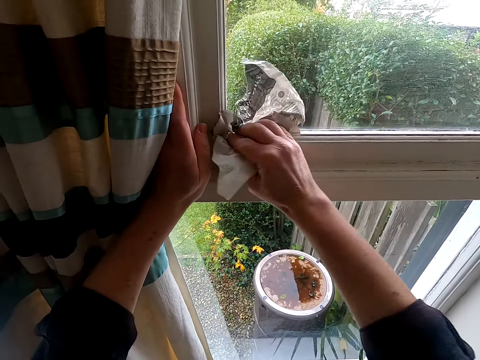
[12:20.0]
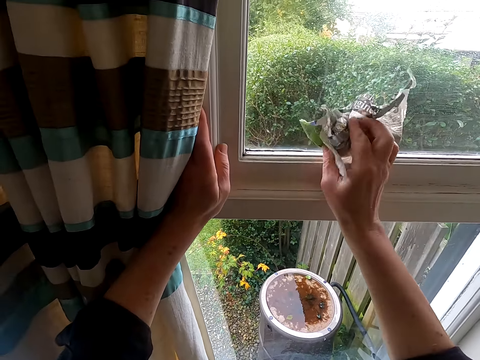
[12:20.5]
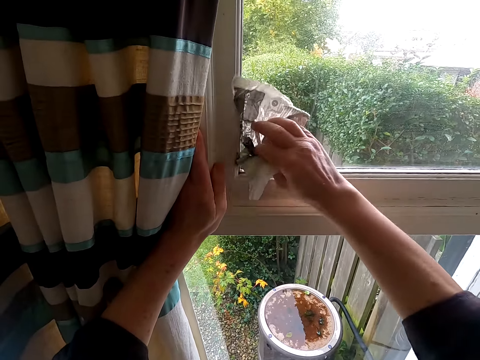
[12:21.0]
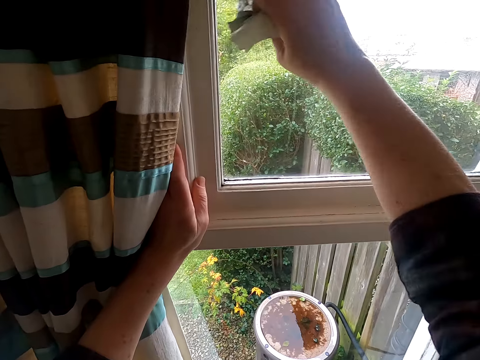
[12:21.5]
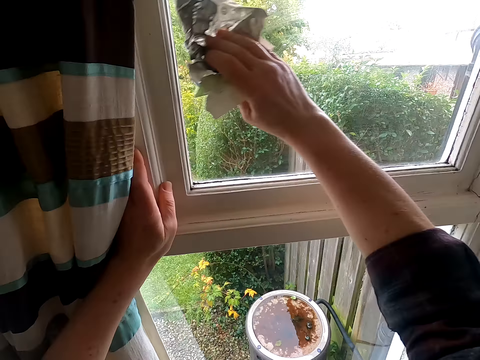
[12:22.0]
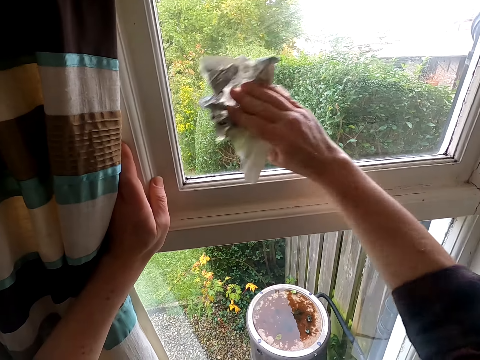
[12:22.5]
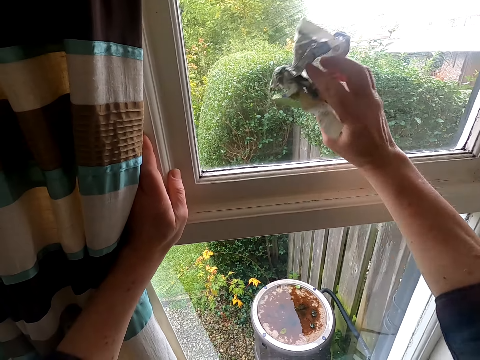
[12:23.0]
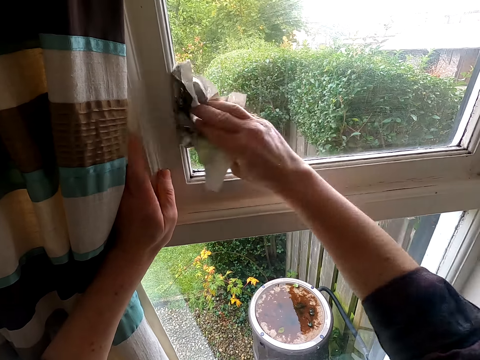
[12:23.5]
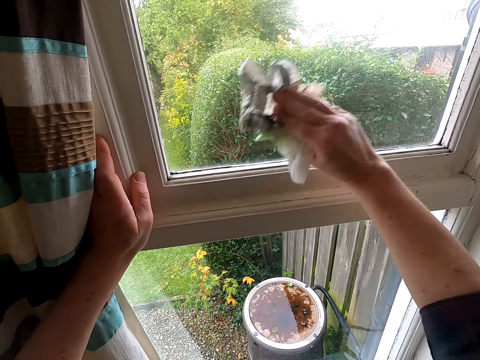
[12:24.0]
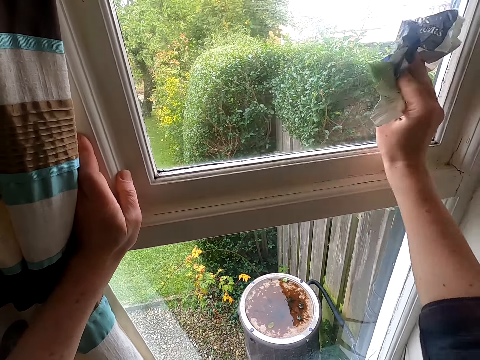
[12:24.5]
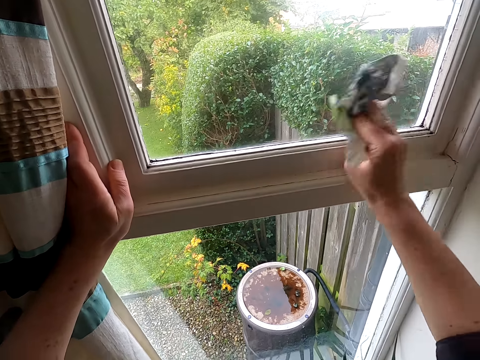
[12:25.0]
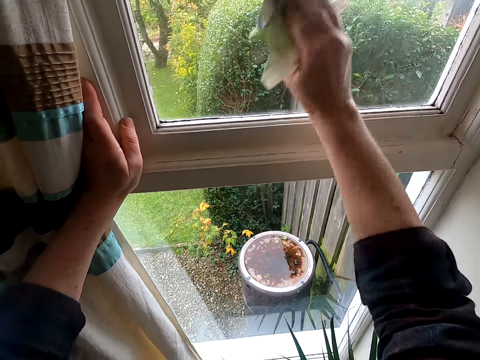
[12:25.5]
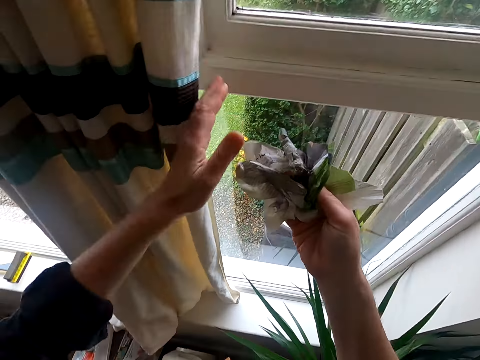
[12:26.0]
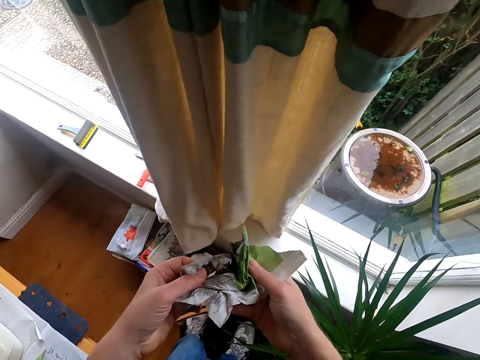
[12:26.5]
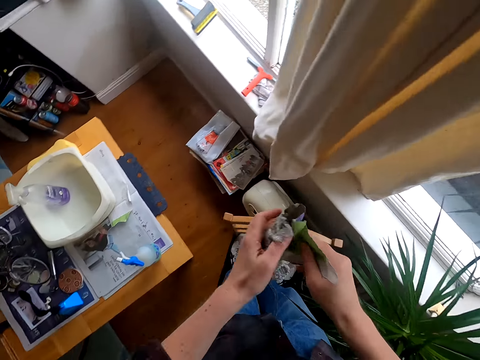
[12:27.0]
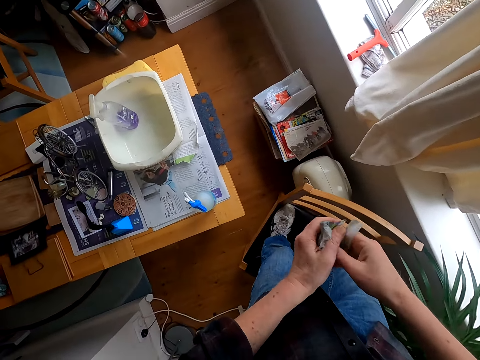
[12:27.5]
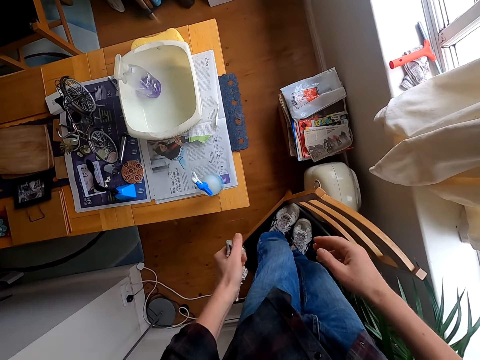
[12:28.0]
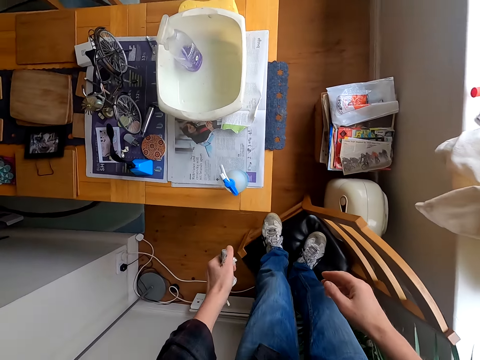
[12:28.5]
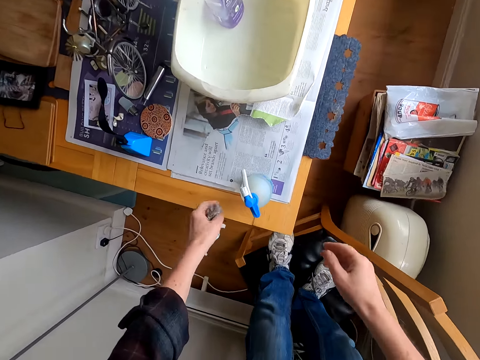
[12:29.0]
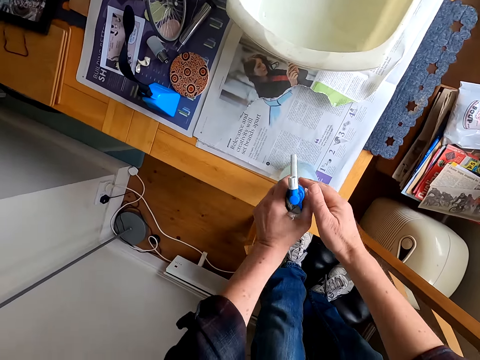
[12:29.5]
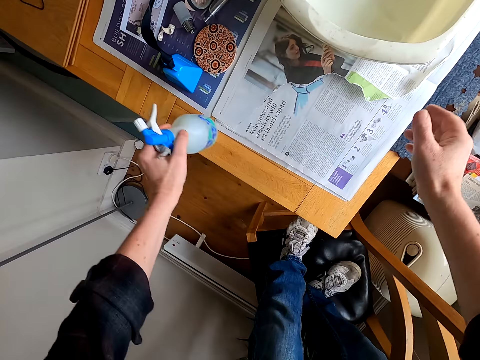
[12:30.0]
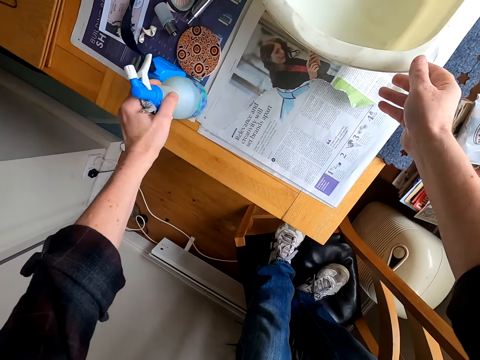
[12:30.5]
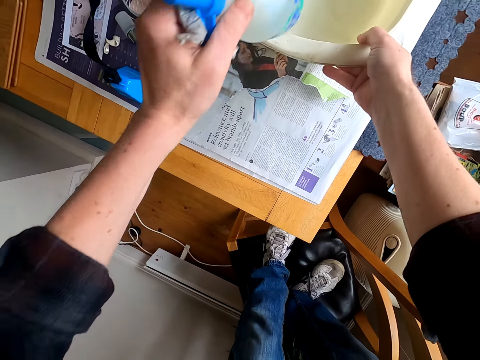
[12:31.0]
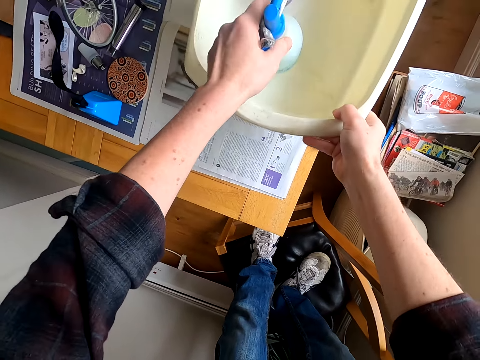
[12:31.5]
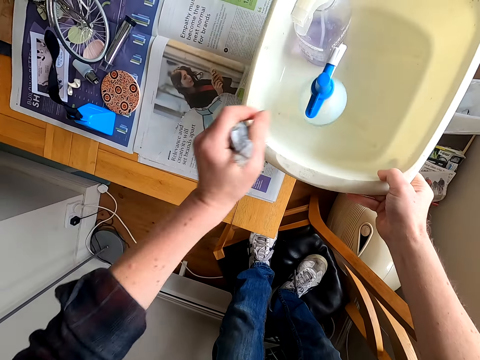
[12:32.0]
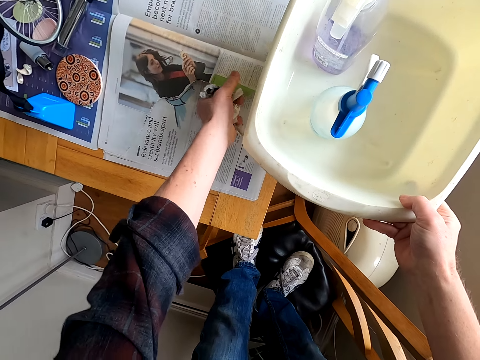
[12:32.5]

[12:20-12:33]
The camera wearer adjusts a piece of paper on his hands. He moves around a room. He picks up a bottle from a table. He lifts the bucket on the newspaper. He puts the bottle in the bucket or basin.

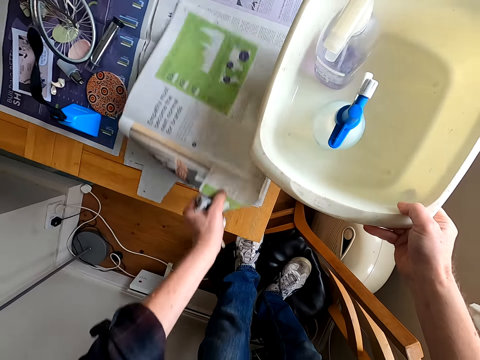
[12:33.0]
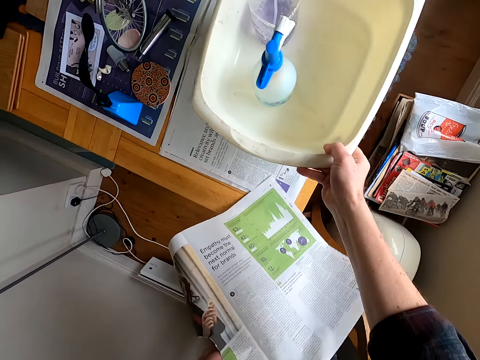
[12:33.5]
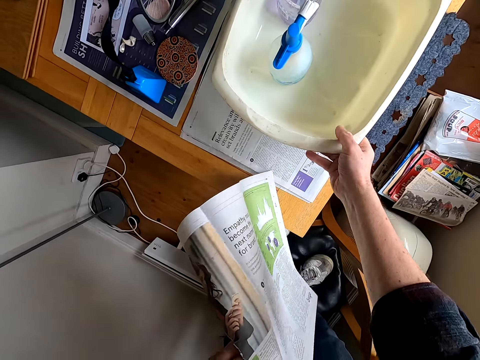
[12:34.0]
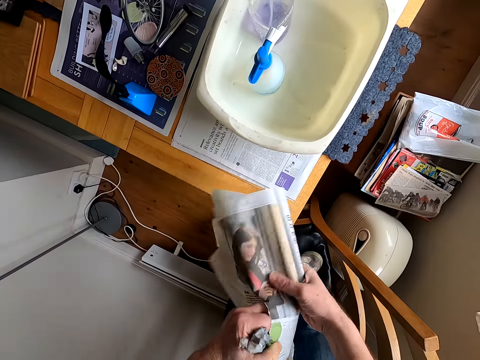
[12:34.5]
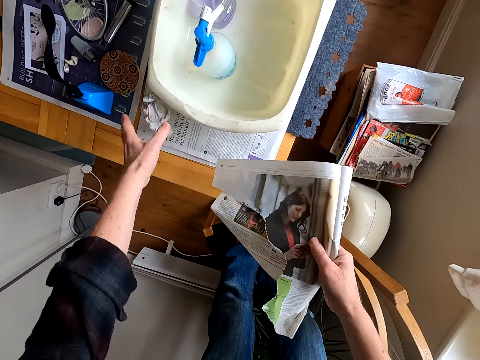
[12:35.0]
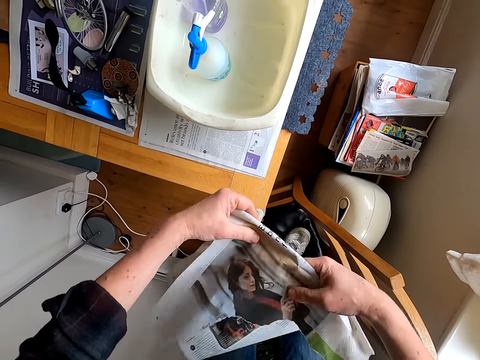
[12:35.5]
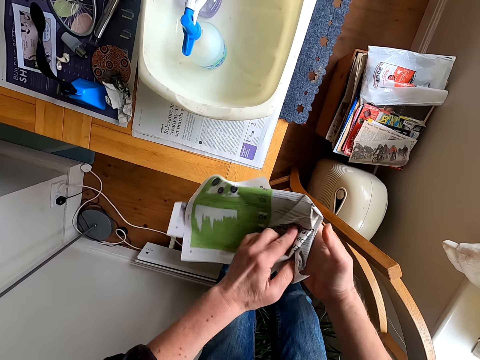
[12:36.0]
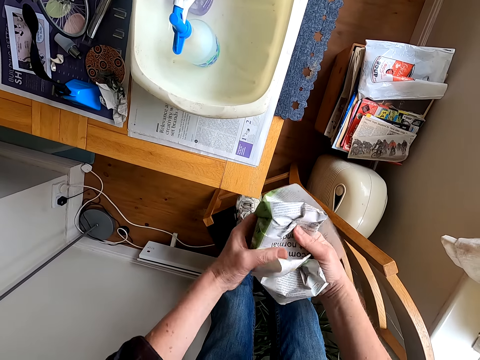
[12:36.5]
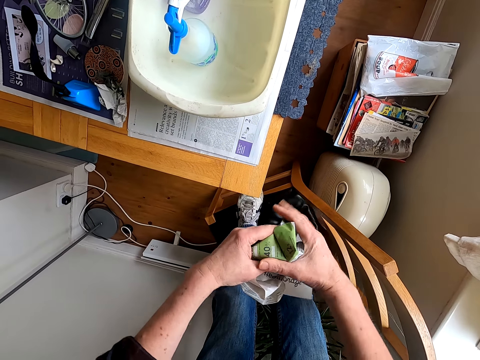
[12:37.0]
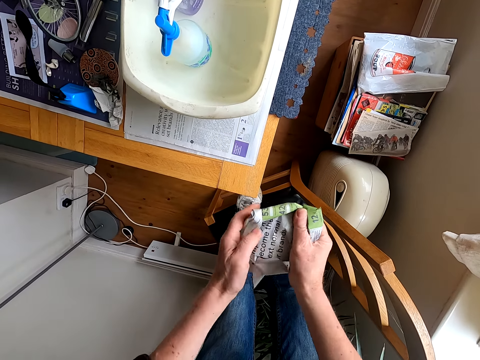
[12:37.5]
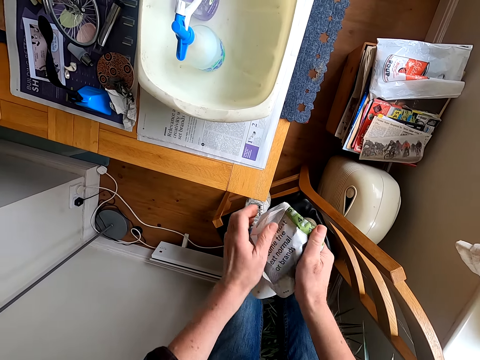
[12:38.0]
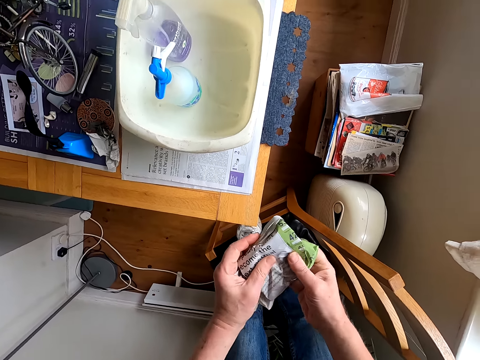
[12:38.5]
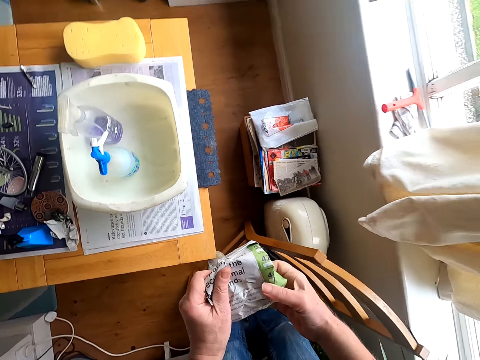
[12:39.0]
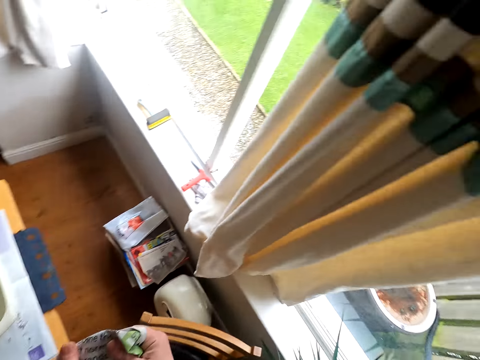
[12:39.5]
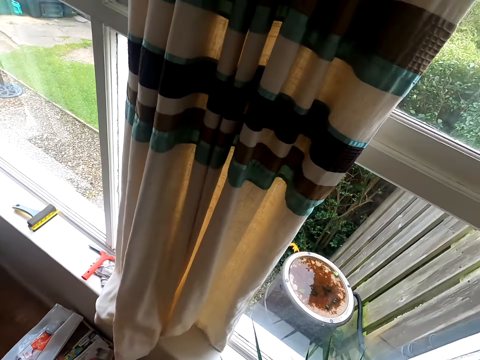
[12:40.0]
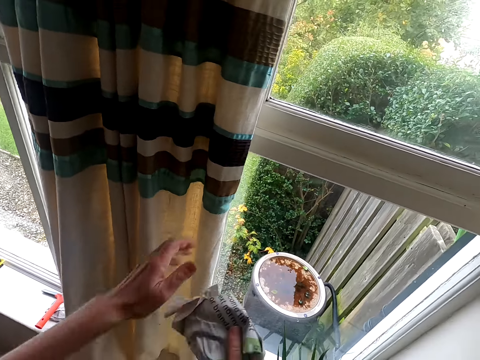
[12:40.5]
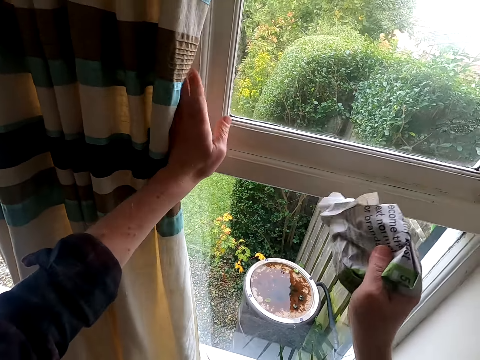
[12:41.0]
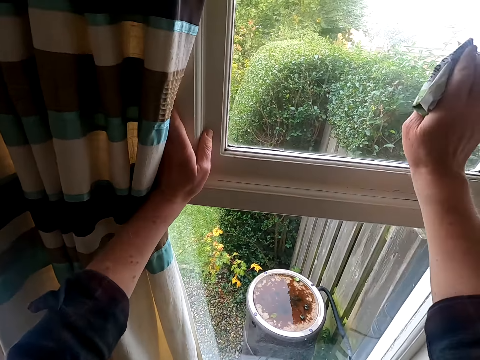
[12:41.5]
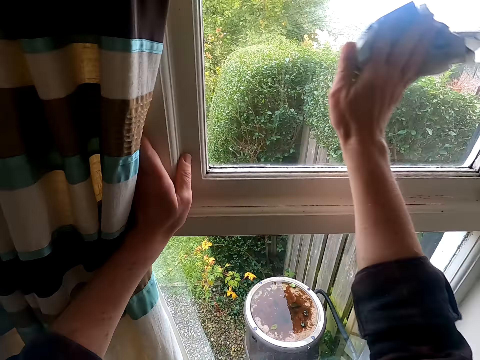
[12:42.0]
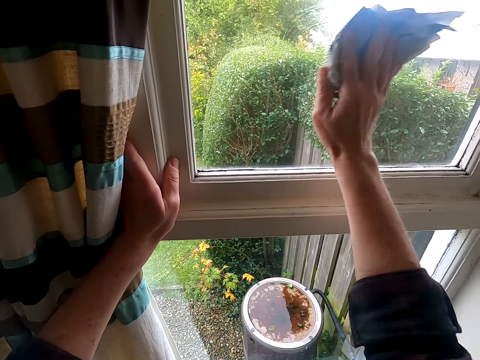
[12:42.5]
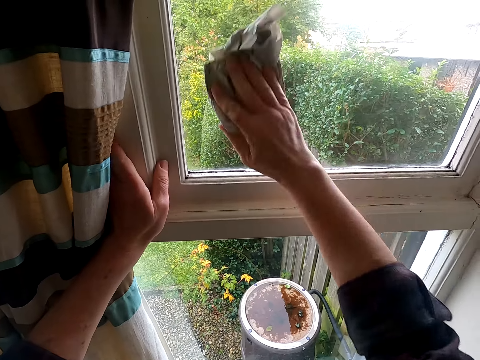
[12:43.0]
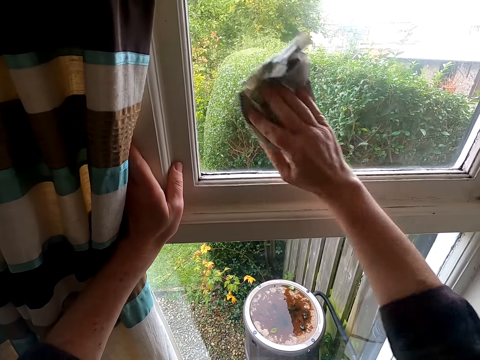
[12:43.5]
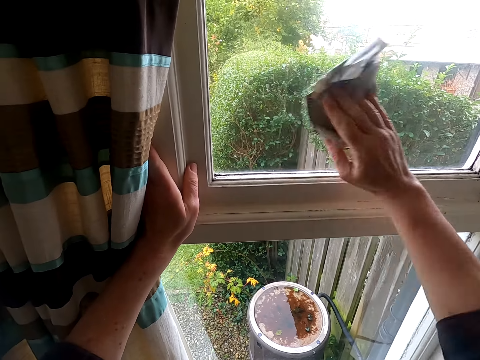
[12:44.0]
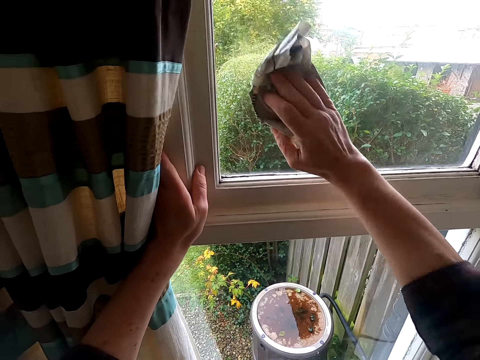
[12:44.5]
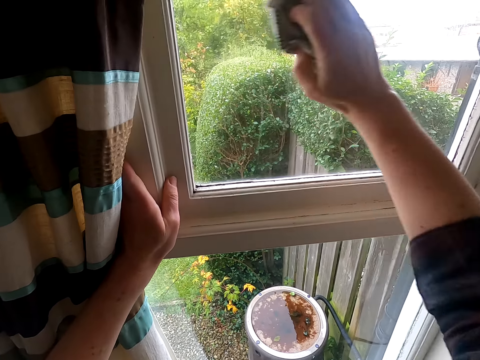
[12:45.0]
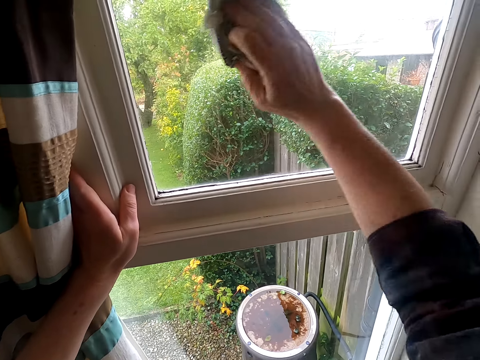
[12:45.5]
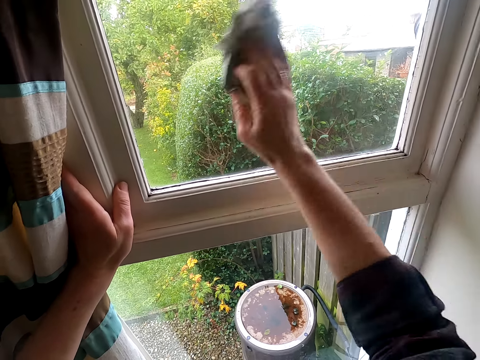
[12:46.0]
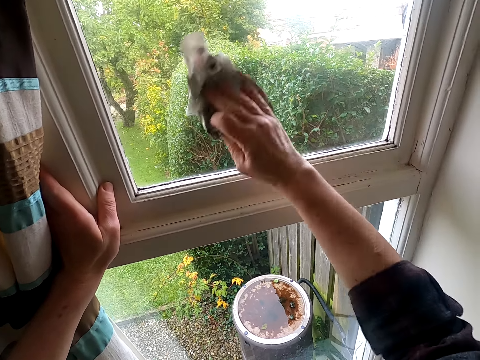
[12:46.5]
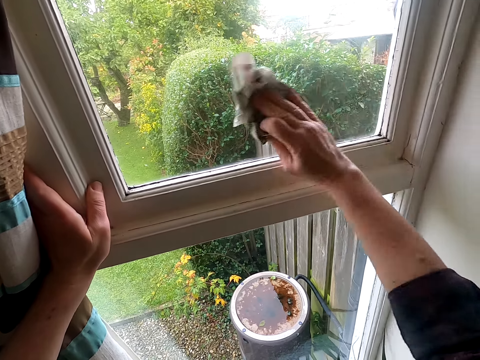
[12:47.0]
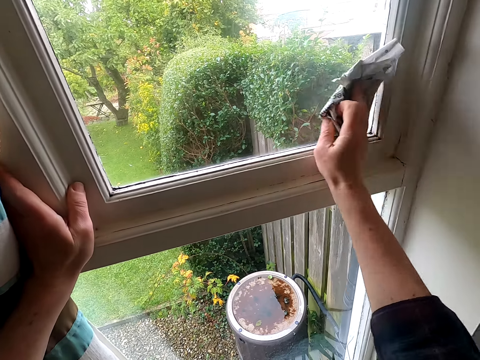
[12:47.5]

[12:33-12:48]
The camera wearer picks up a piece of paper from a table. He puts down a basin on the table. He puts down the piece of paper on the table. He folds the piece of paper with his hands. He moves around a room. He moves a curtain with his hands. He wipes a window glass with the piece of paper.
